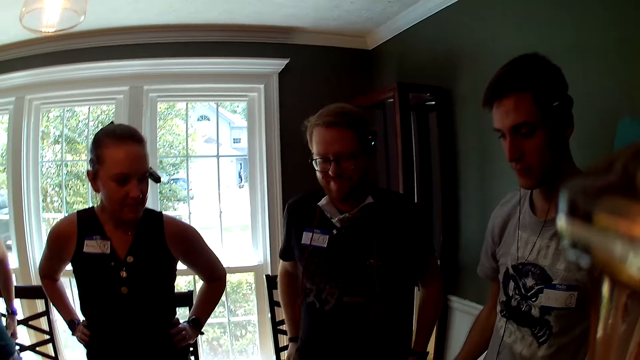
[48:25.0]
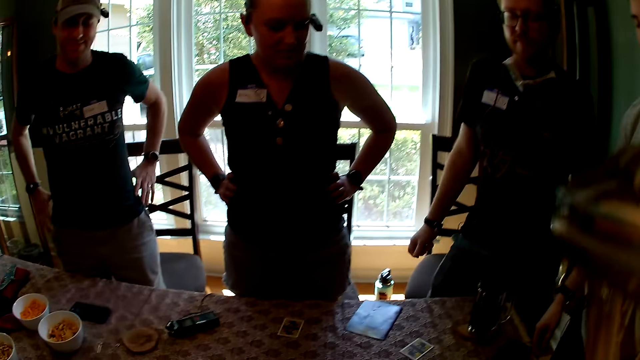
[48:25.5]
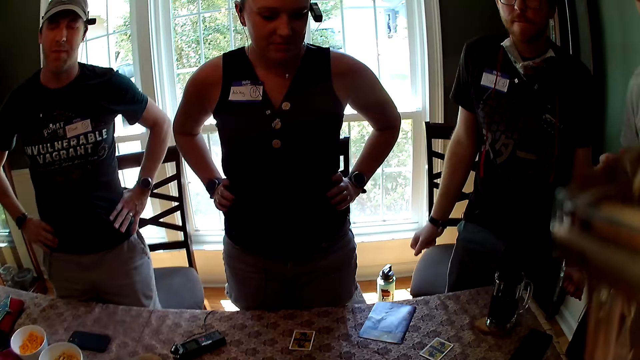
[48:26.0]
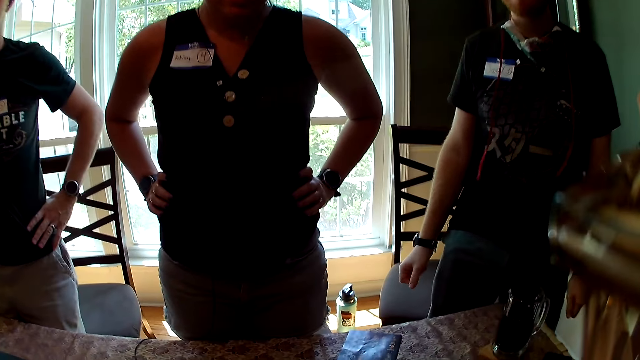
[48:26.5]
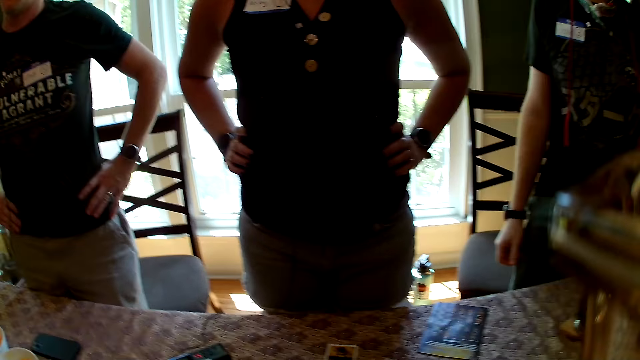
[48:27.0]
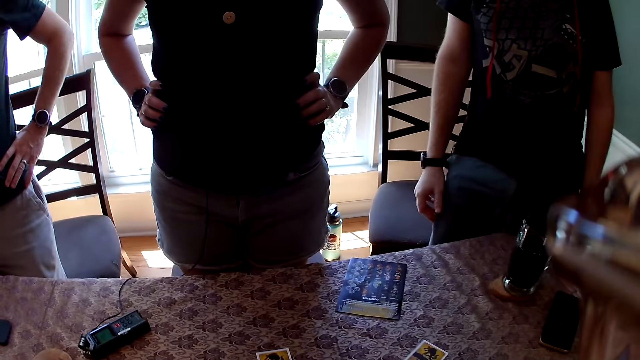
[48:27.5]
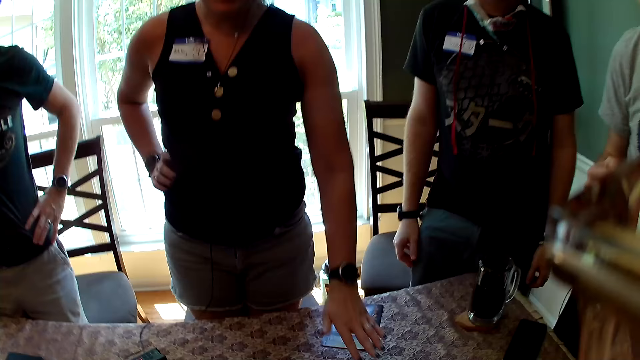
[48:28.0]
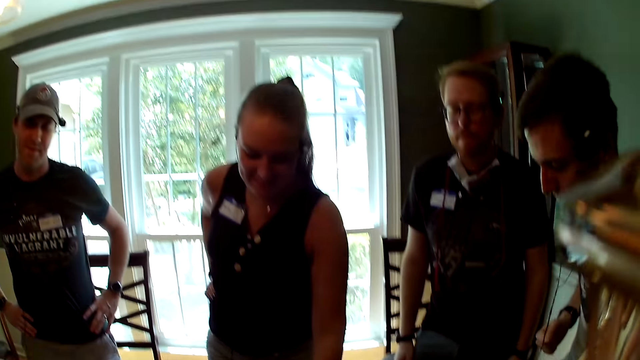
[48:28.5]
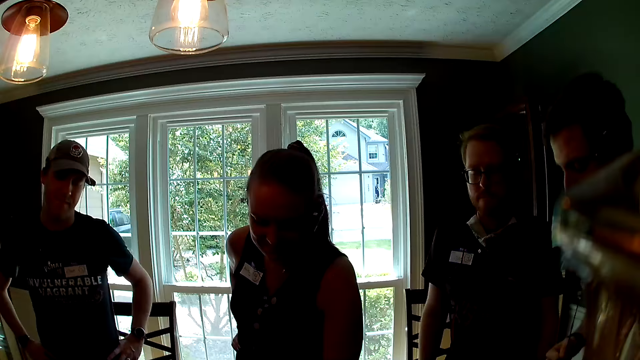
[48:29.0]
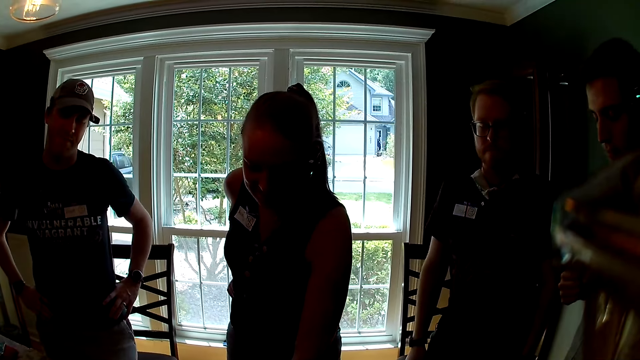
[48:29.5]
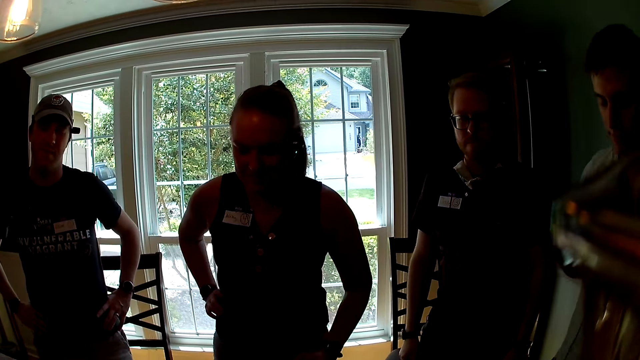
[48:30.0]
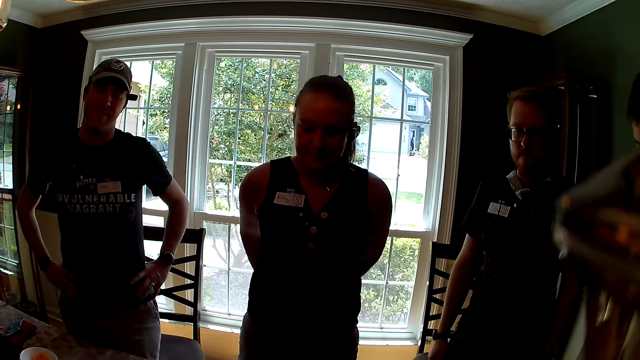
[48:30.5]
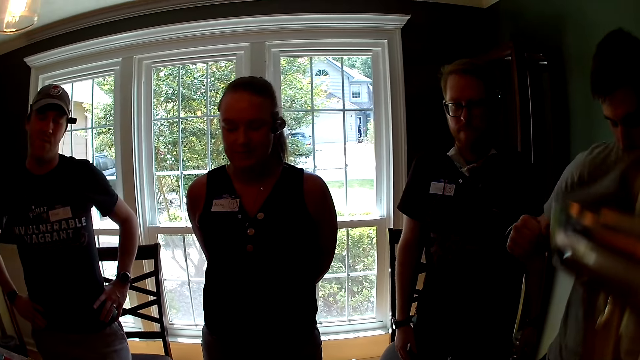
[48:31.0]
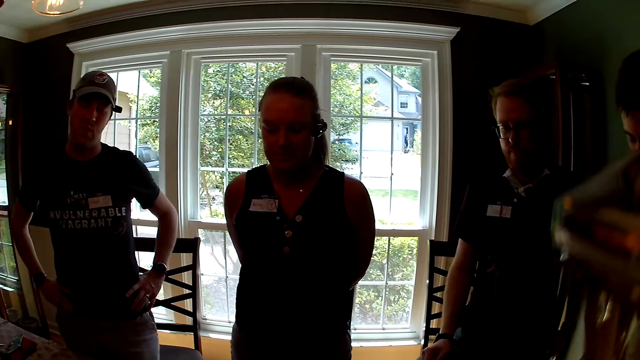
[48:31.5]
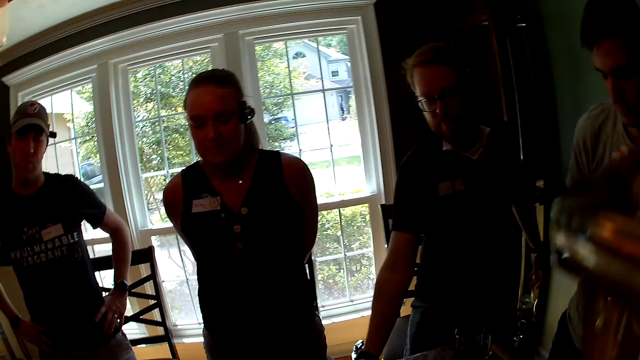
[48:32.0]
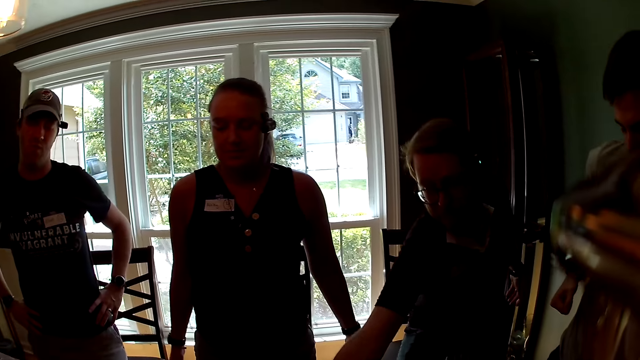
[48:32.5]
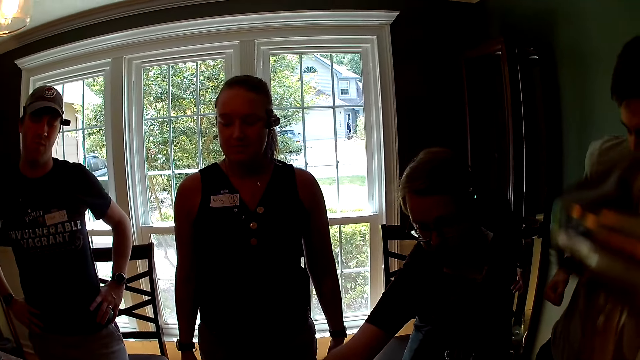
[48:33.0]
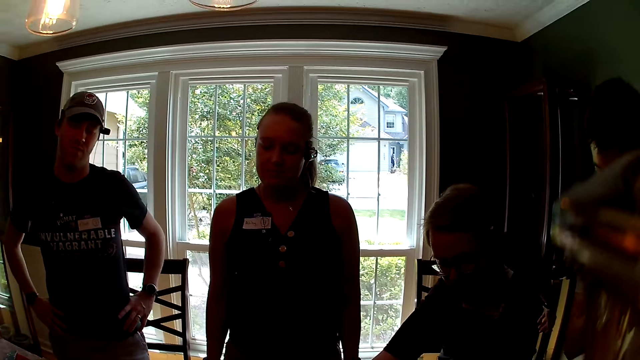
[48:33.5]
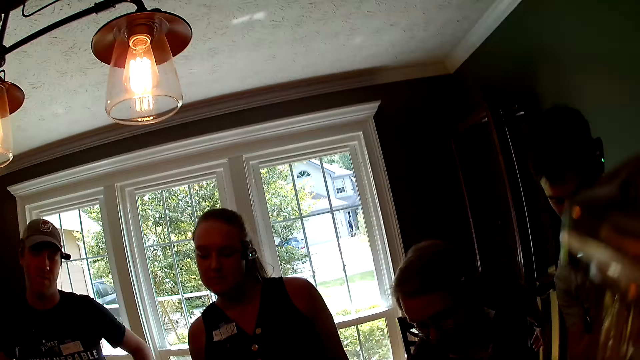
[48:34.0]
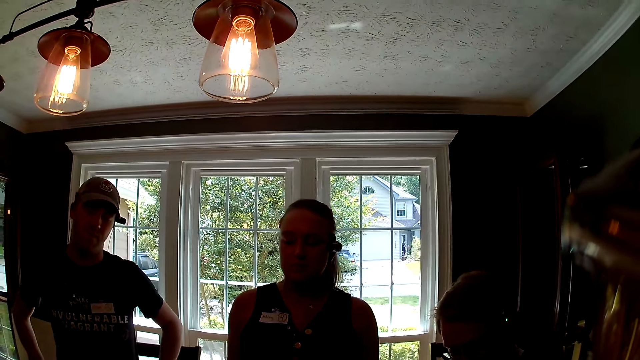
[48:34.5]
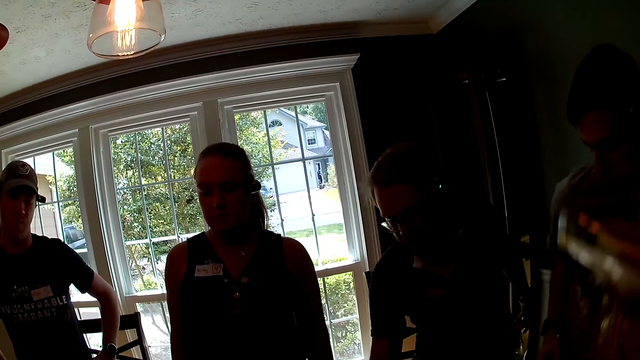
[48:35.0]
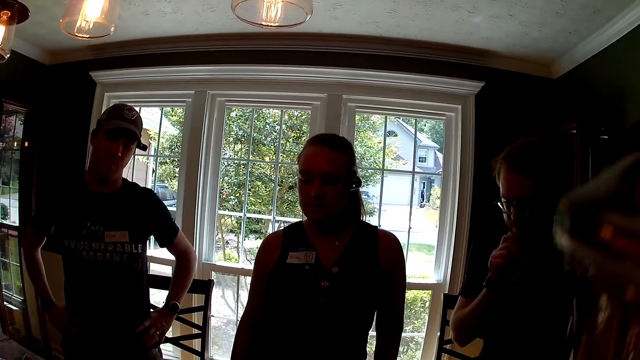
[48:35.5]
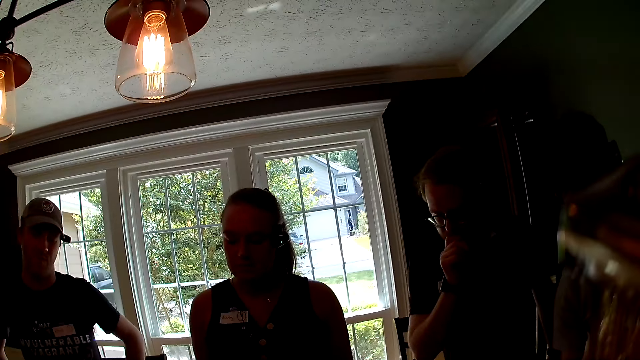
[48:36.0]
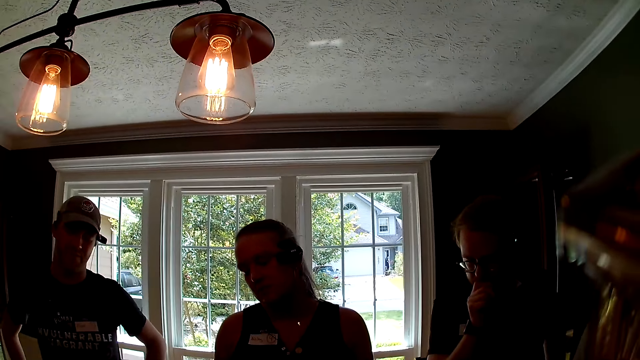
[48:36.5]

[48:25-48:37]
The camera wearer stands up. The woman moves a card from the table with her left hand. The camera wearer looks around. The man moves a card from the table with his left hand.

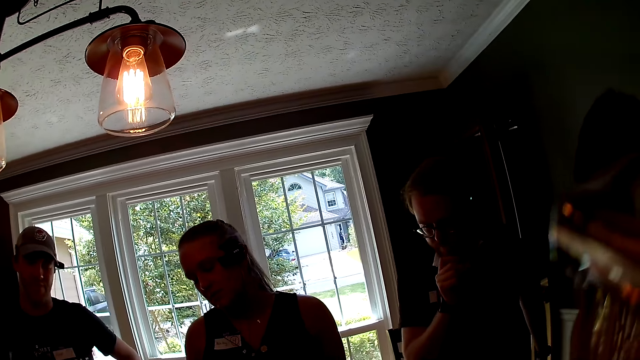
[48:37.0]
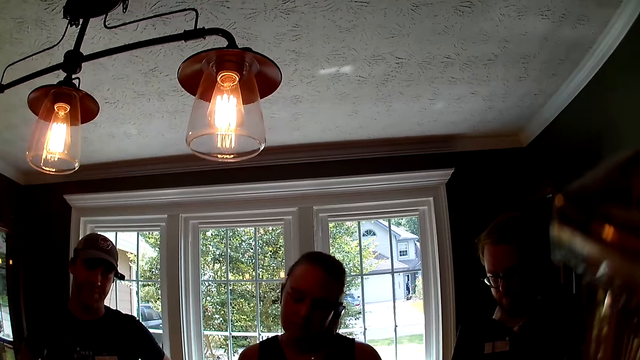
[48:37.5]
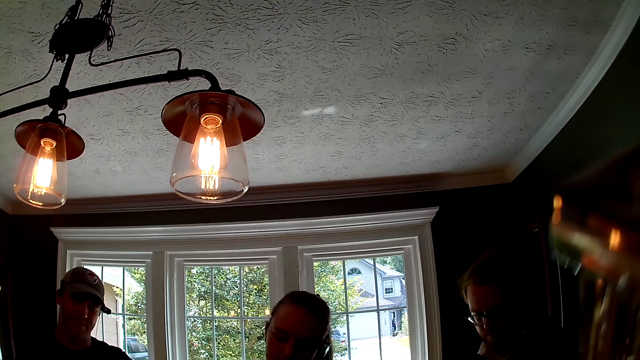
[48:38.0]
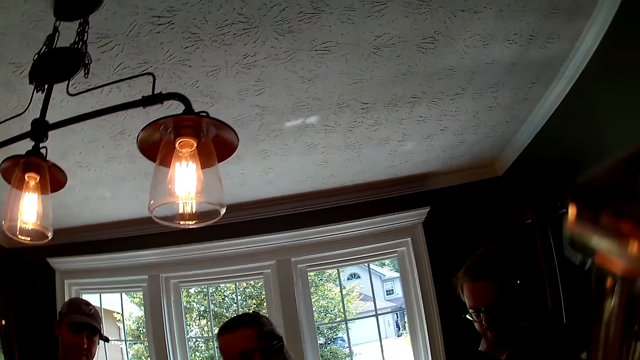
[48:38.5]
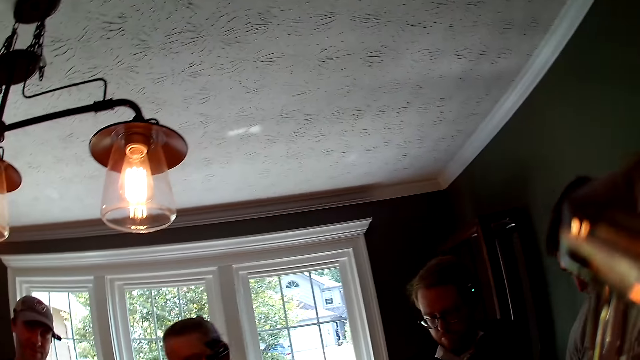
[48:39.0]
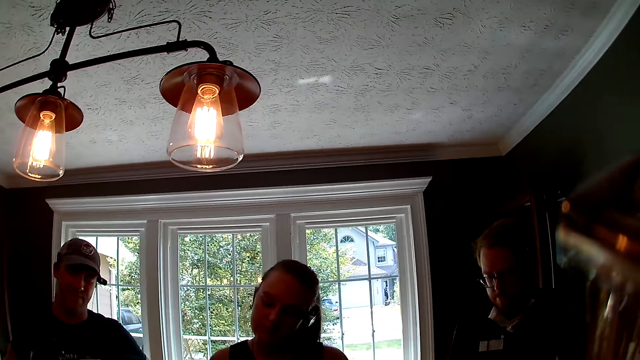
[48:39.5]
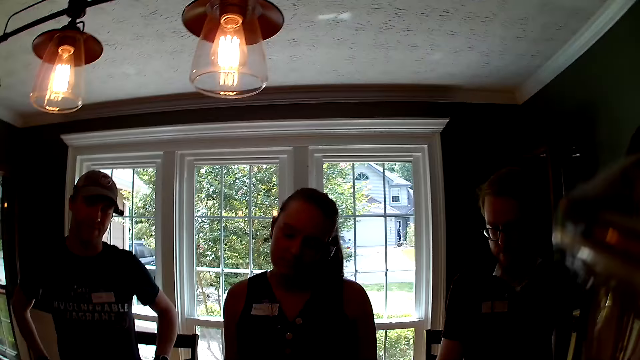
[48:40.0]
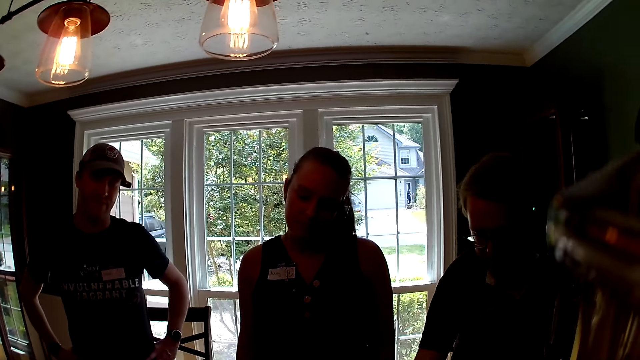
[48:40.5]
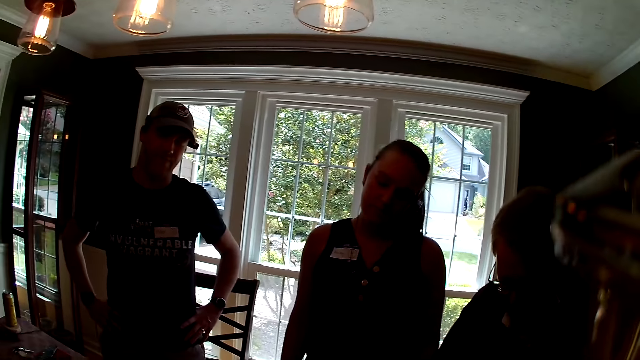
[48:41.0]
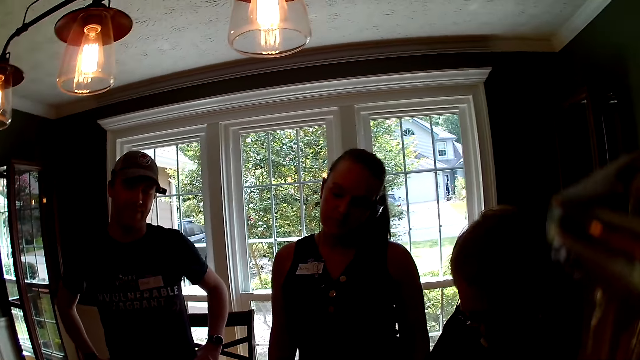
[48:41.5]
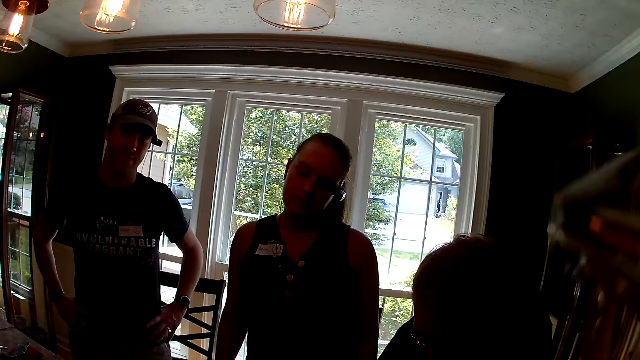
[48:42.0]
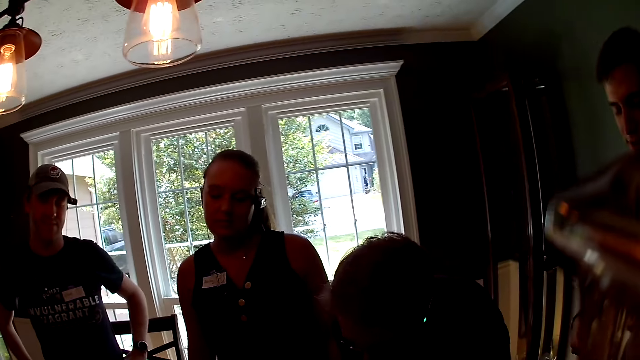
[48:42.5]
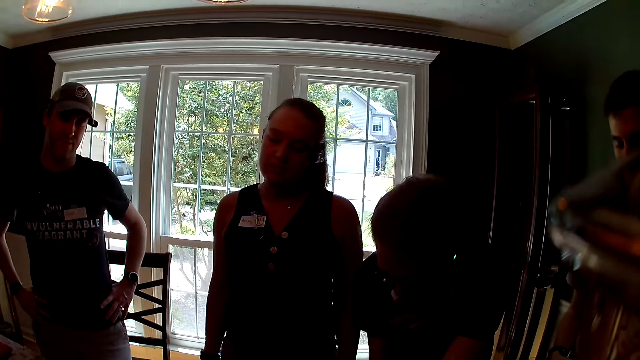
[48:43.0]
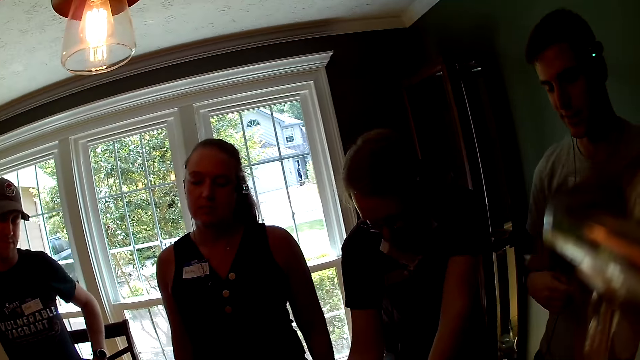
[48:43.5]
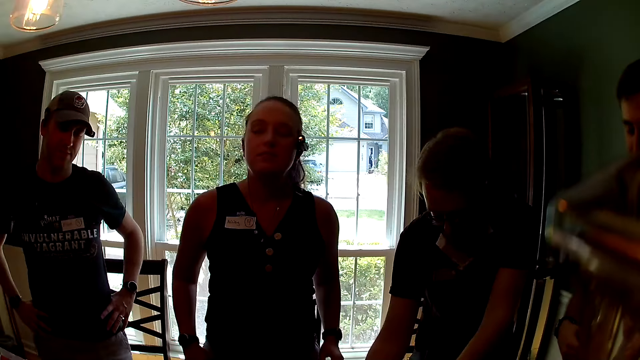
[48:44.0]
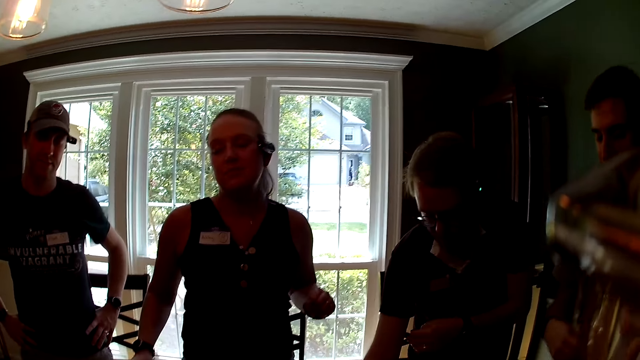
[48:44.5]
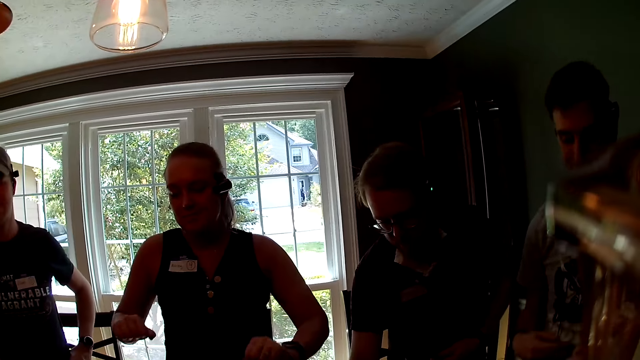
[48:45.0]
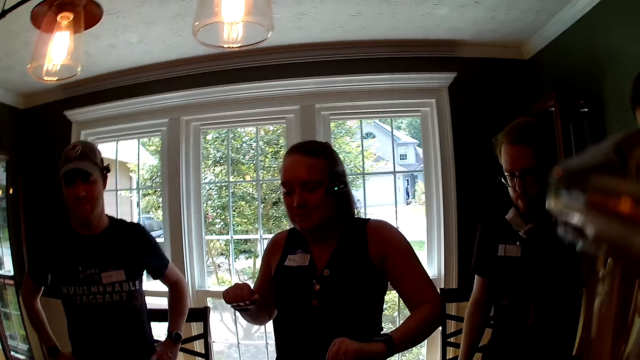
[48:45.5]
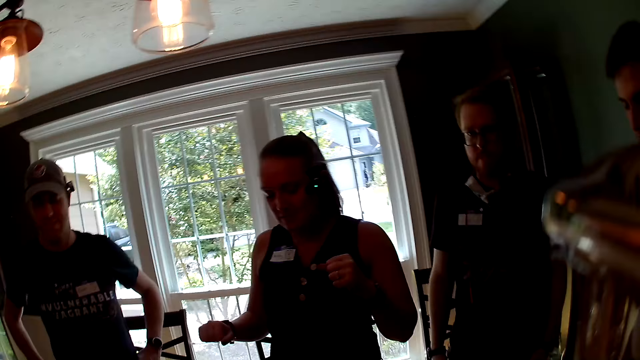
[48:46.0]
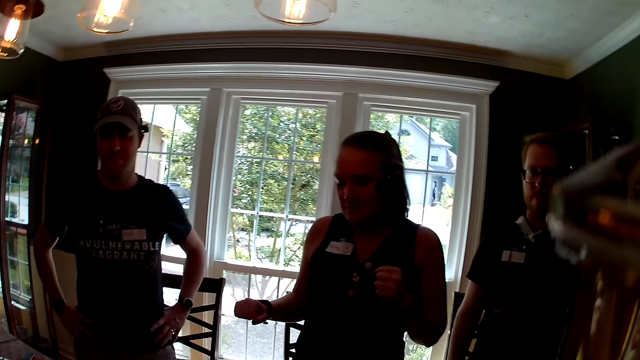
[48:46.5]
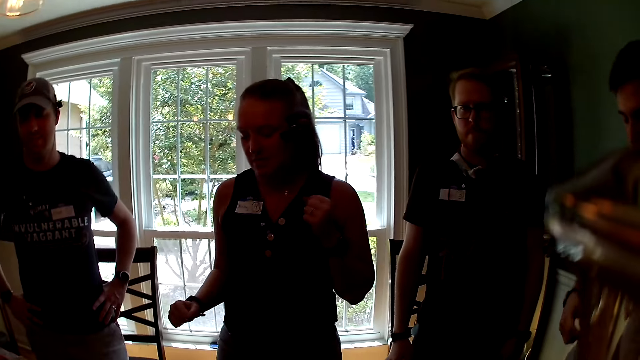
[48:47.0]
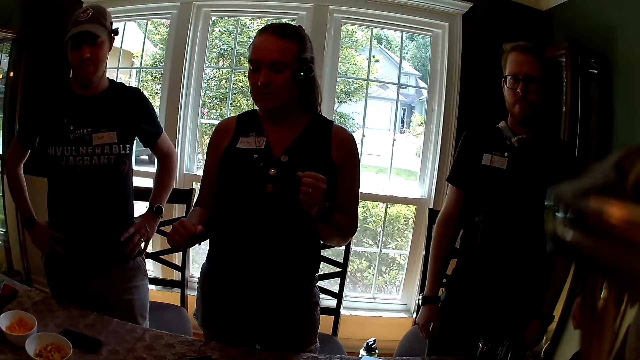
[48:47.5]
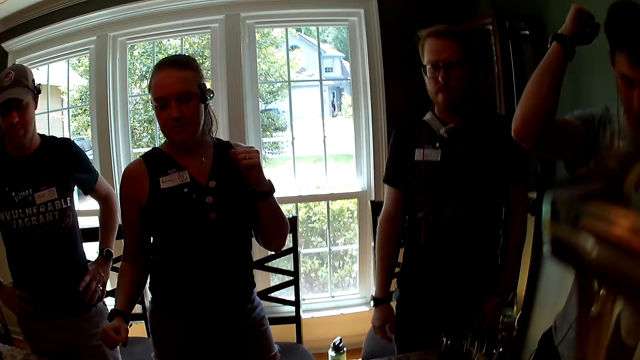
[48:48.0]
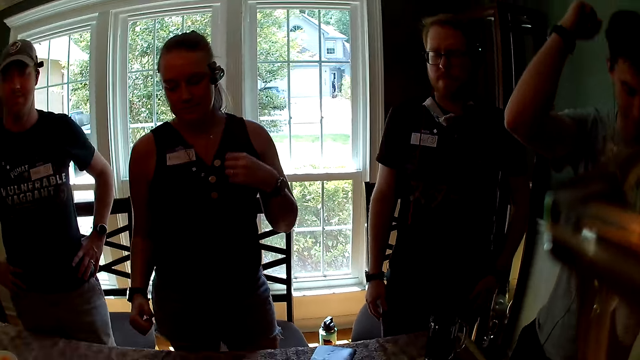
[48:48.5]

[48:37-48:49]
The woman dances. The man dances.
